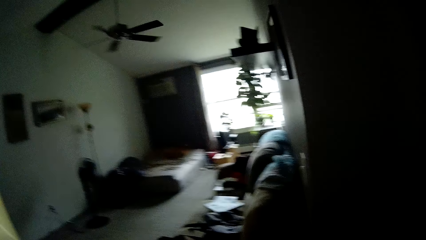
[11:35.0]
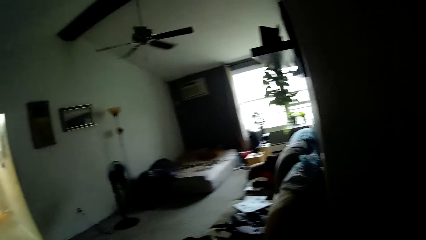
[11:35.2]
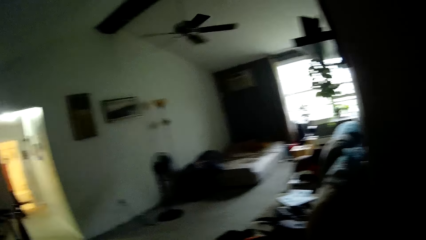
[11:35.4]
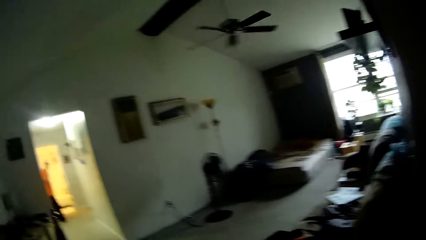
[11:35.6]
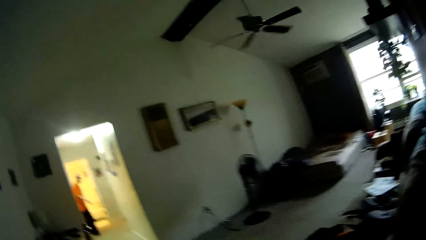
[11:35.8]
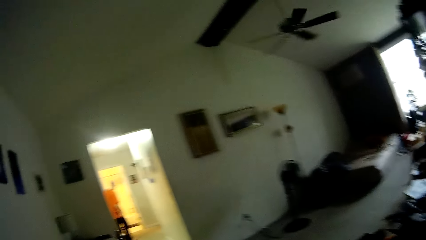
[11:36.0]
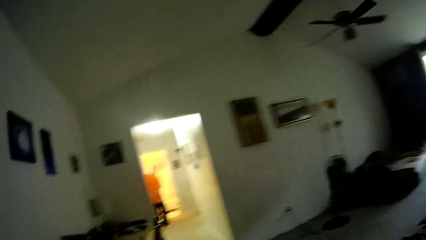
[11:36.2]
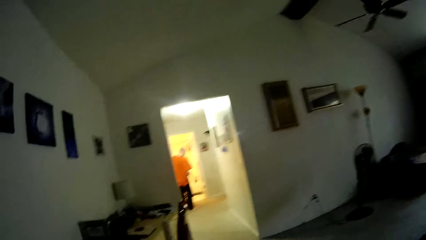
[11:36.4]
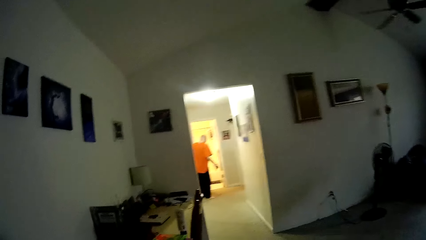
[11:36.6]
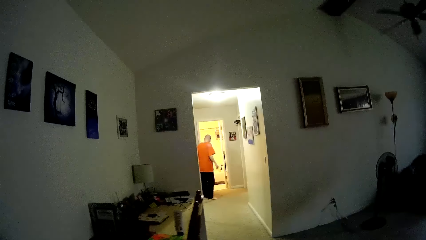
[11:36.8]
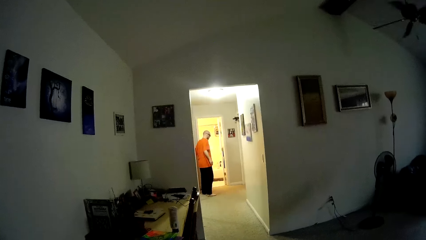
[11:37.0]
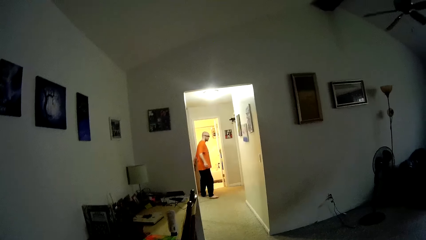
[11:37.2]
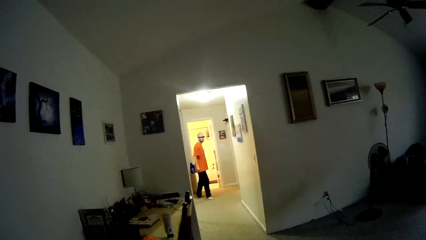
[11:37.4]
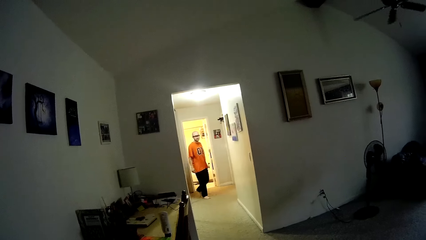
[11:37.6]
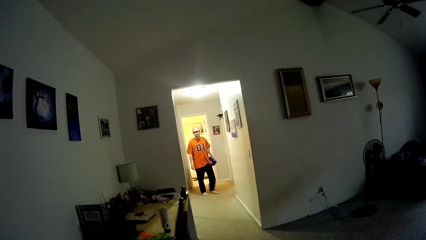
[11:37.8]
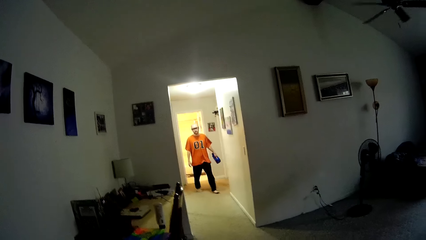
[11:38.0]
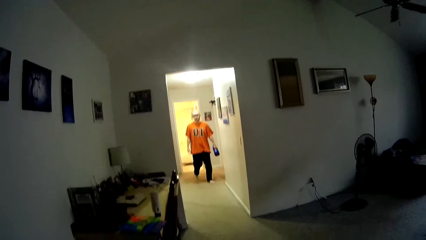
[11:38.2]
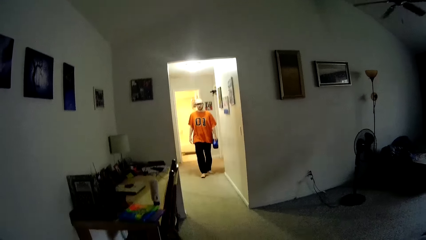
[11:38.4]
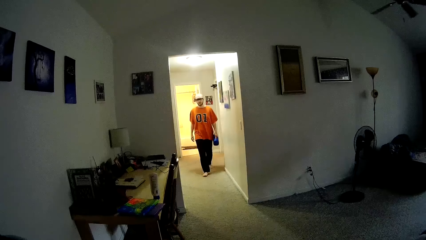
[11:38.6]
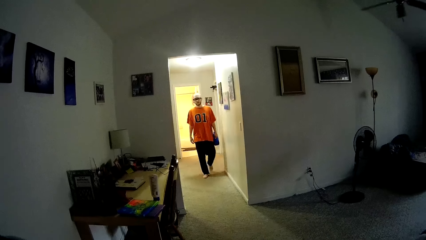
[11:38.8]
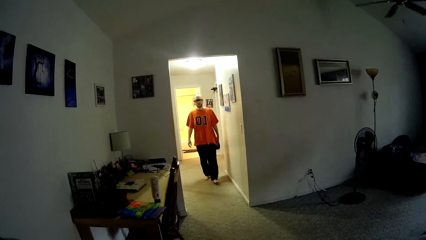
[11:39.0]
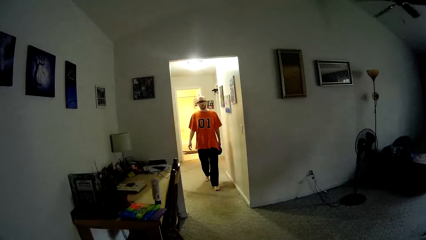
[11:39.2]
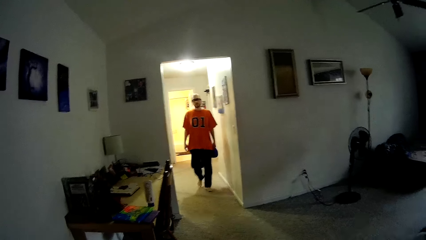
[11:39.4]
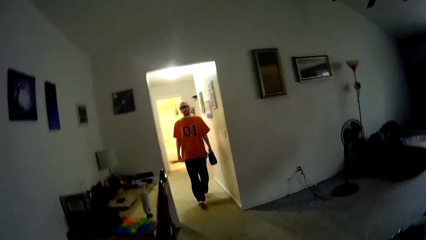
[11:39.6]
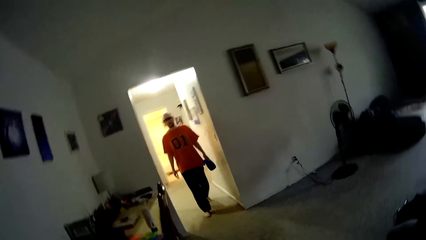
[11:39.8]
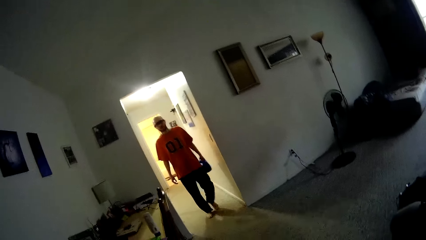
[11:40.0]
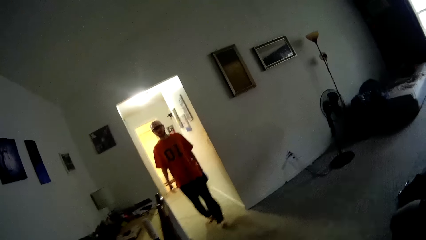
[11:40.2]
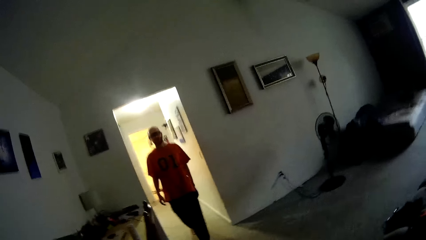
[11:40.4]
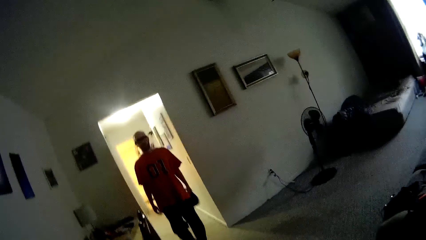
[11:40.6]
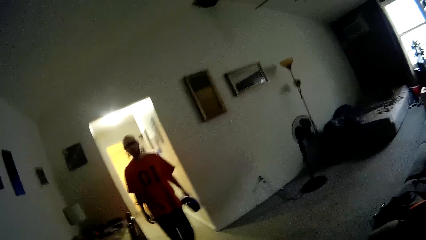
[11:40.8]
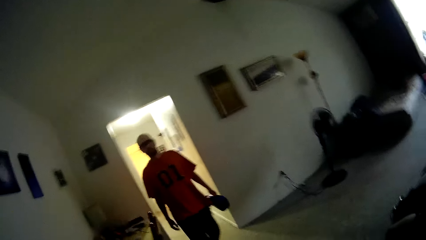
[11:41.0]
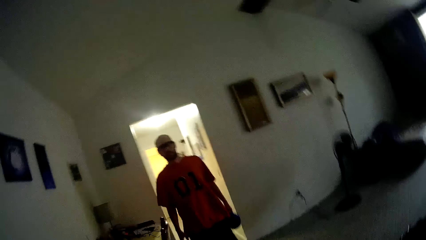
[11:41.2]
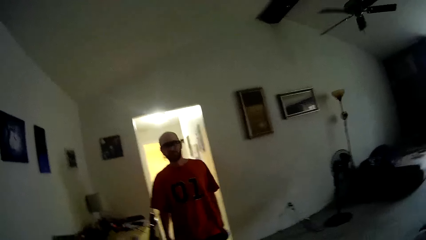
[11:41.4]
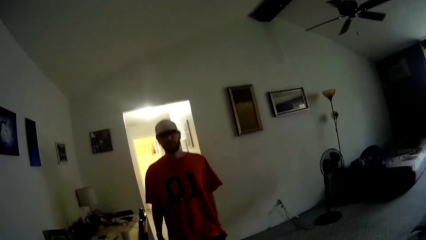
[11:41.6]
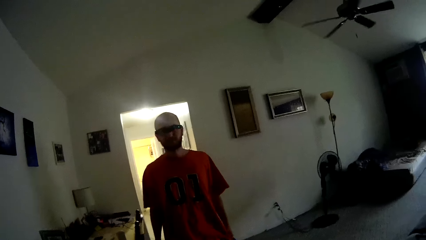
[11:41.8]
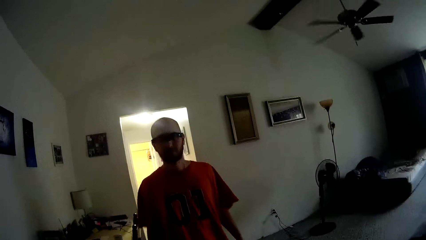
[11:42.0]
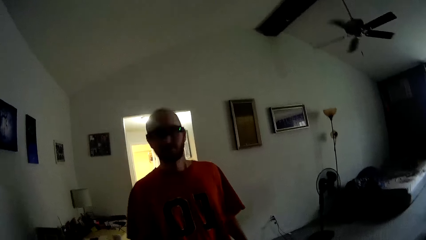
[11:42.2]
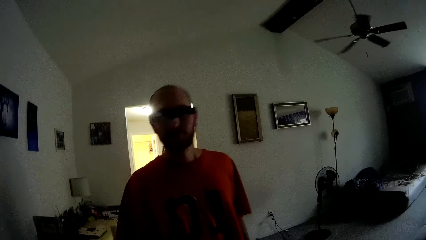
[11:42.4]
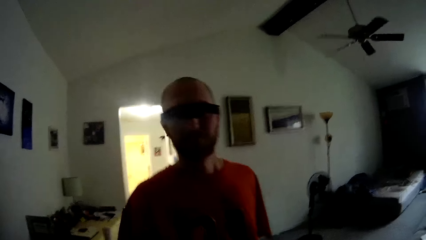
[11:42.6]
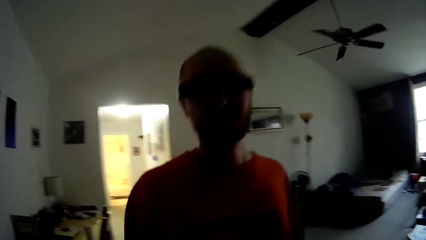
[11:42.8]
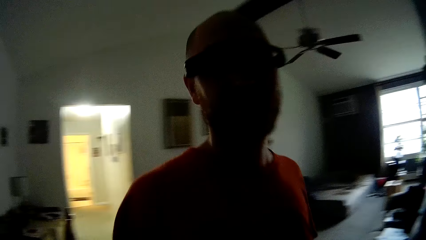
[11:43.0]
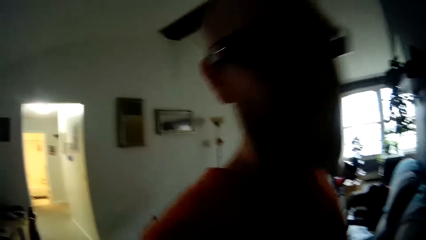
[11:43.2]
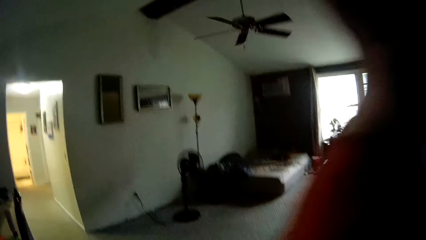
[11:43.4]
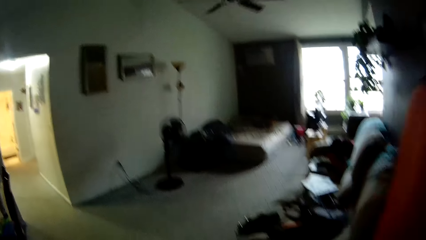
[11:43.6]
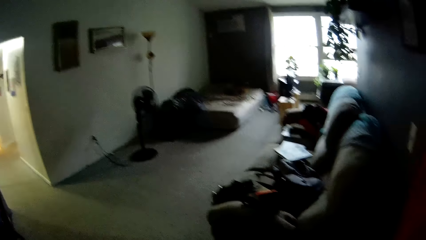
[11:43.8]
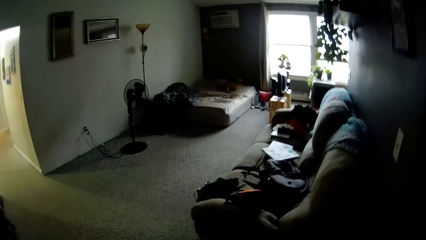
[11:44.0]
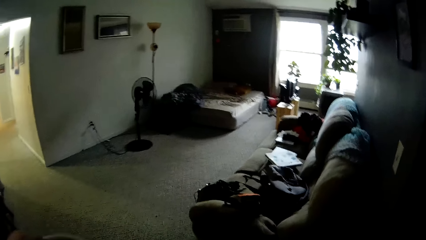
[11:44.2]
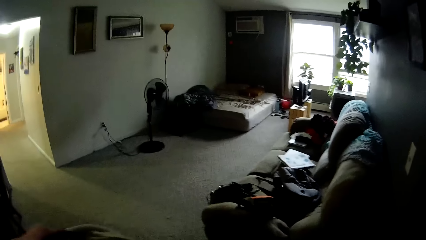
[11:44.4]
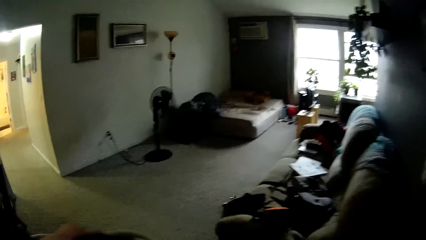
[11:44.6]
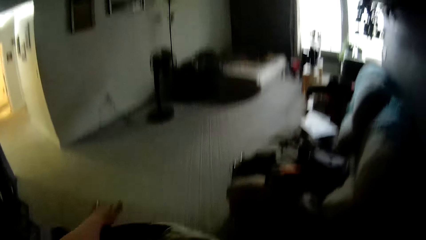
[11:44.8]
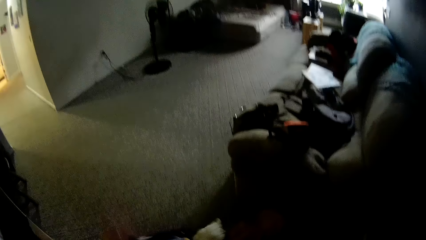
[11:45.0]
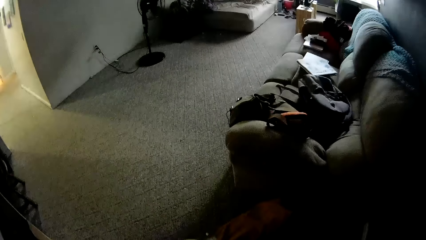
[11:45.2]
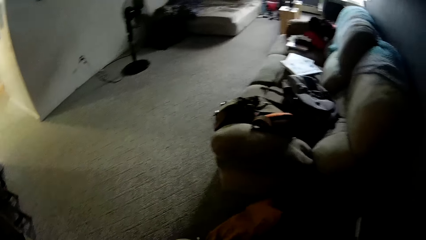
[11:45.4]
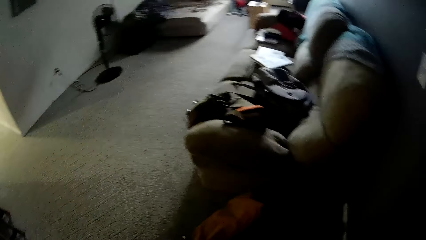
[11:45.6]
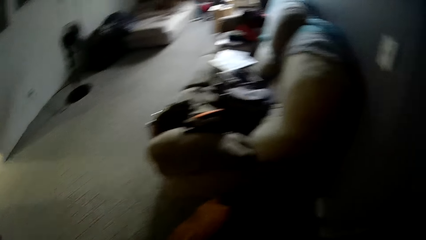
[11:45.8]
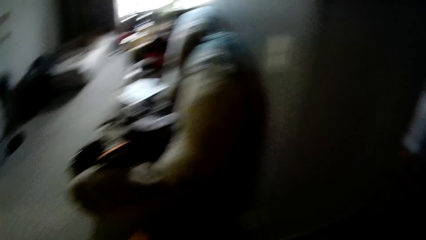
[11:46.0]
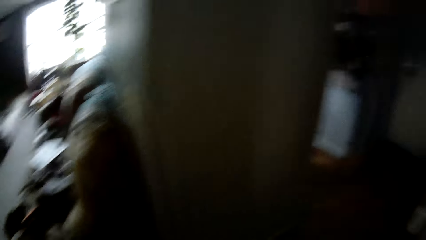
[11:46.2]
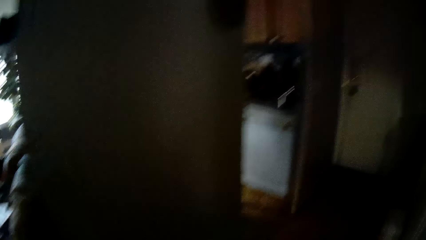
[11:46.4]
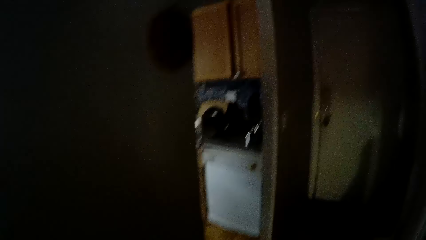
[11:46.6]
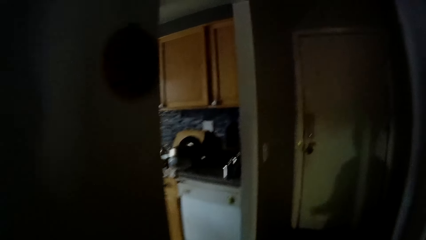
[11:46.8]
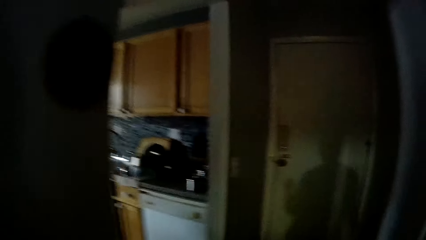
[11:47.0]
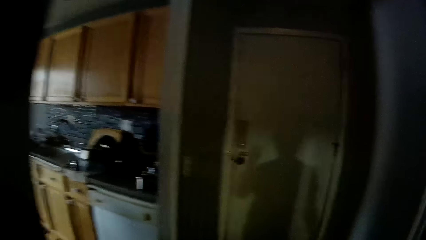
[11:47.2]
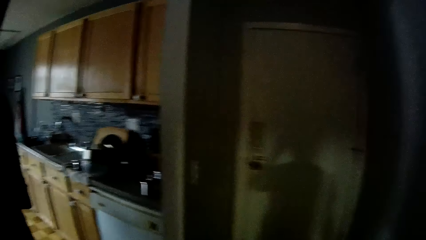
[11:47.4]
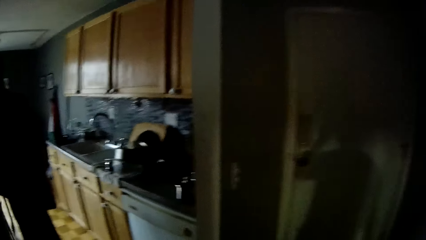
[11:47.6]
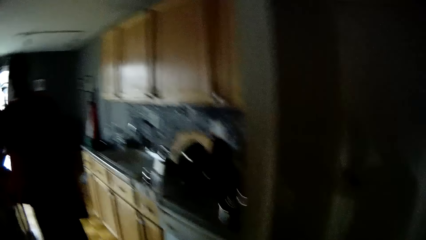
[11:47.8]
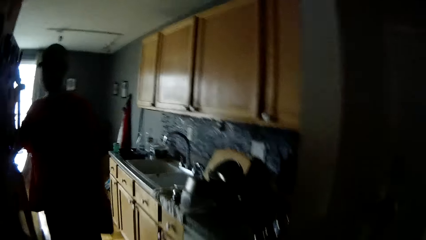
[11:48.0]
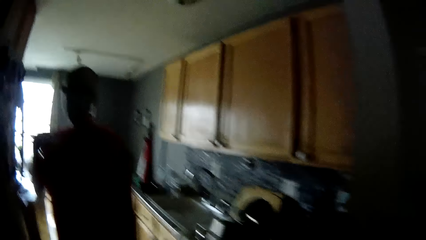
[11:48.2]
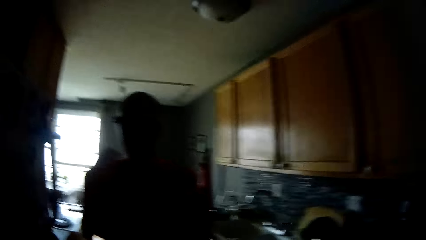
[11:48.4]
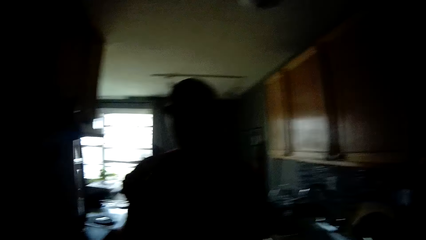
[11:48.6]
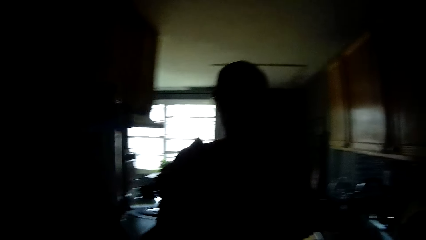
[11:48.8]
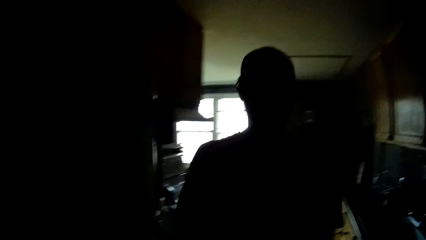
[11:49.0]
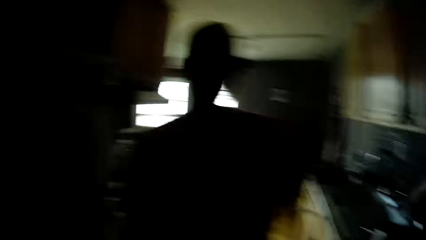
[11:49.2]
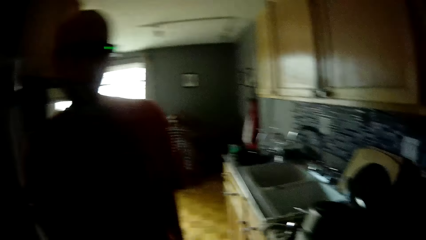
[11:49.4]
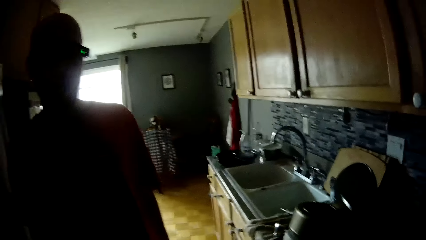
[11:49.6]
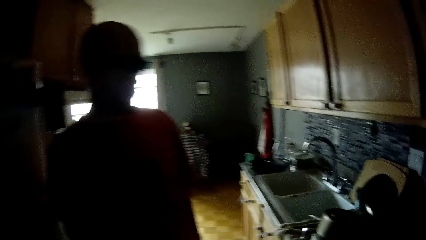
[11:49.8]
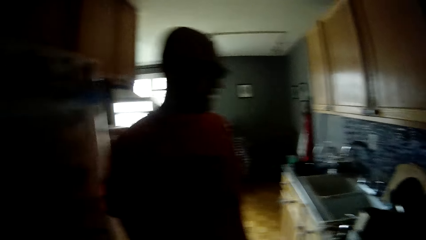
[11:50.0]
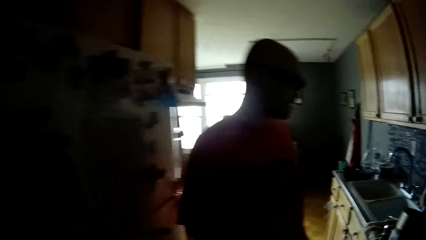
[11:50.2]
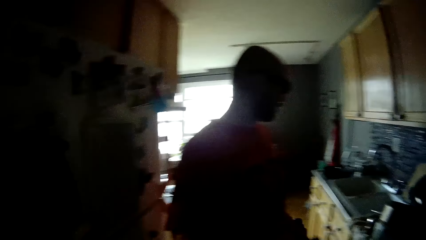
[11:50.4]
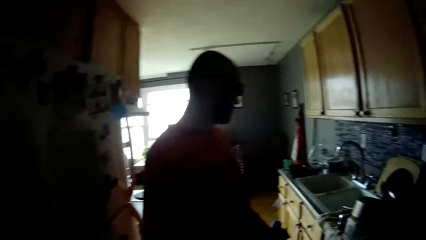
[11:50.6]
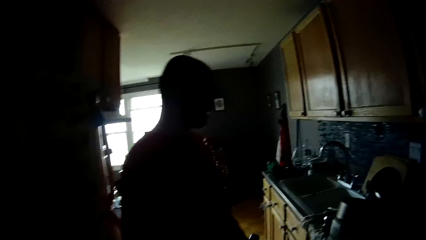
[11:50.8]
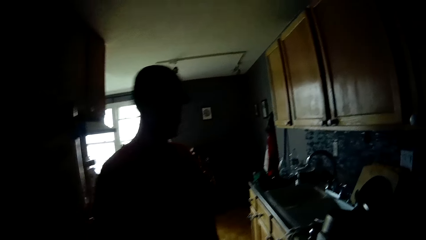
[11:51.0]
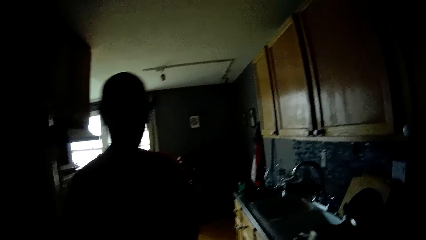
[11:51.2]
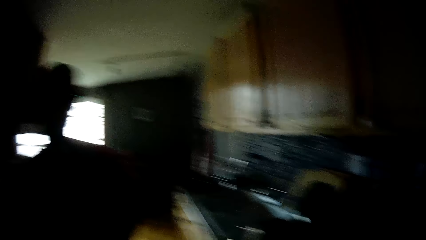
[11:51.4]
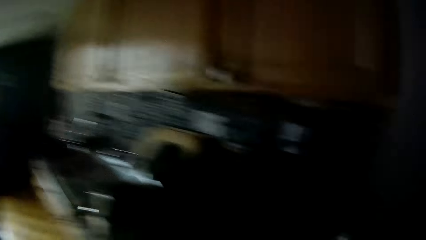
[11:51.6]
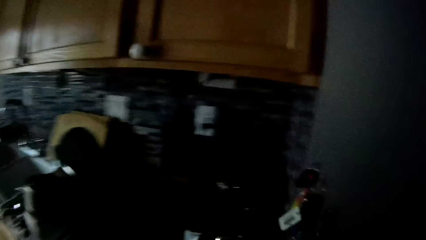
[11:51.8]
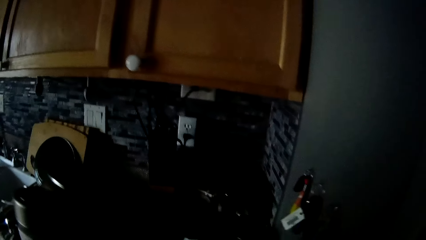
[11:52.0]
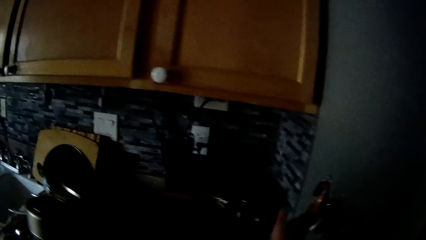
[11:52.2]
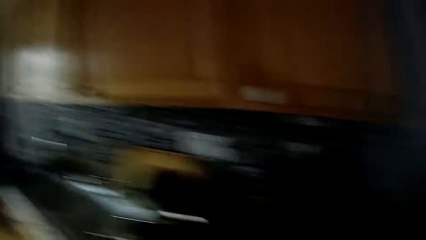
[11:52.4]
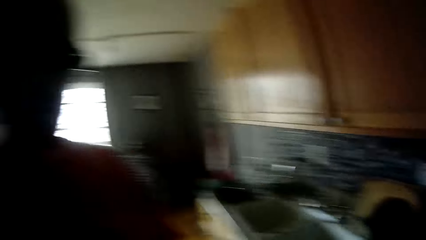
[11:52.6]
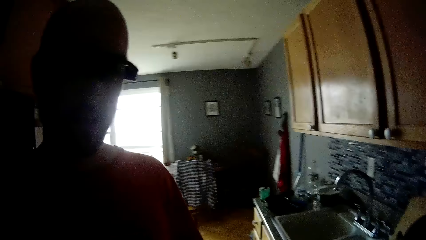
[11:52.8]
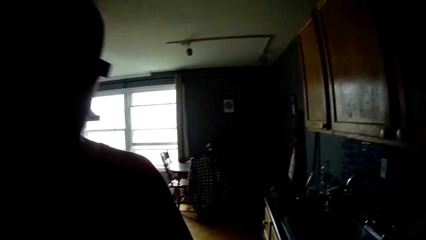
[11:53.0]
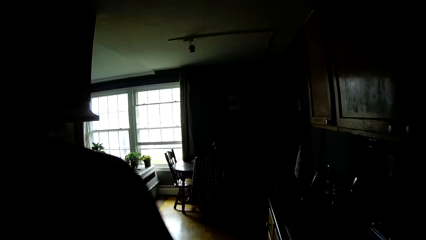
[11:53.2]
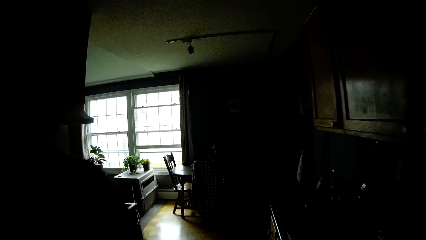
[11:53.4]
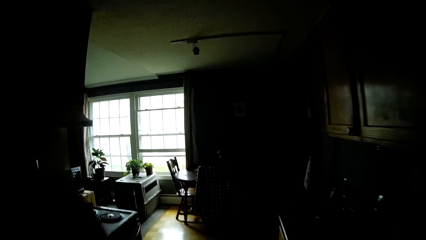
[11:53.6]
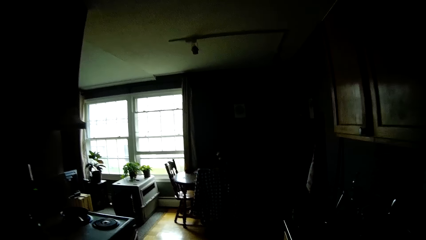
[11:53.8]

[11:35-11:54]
The man carries a keg of liquid soap from the bathroom with his left hand. He takes a bottle. The camera wearer drops the laundry basket on the living room floor with both hands. They walk to the kitchen from the living room. The man speaks to the camera wearer. The camera wearer speaks to the man.
